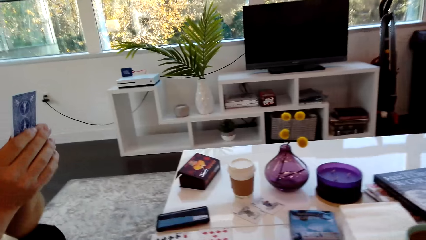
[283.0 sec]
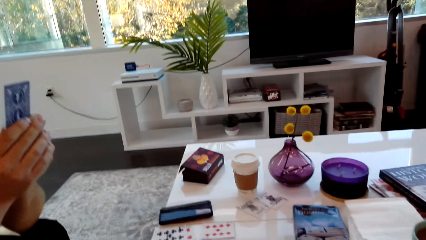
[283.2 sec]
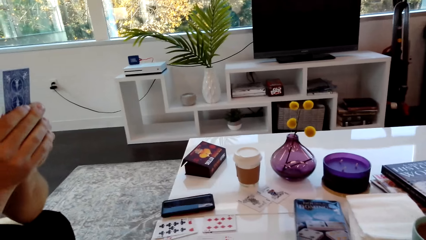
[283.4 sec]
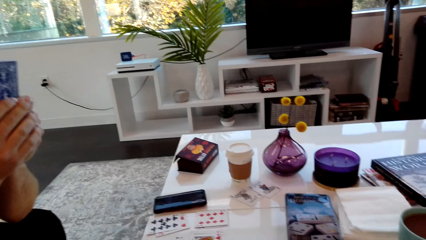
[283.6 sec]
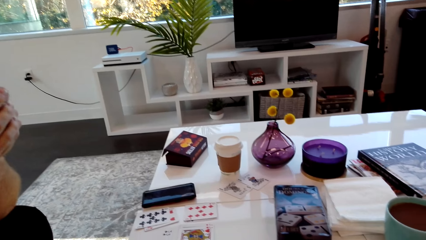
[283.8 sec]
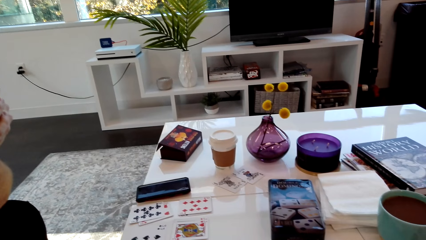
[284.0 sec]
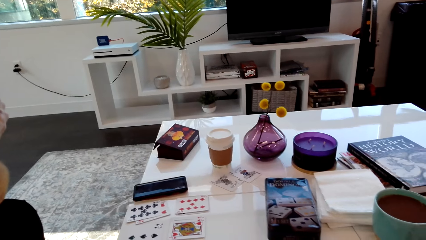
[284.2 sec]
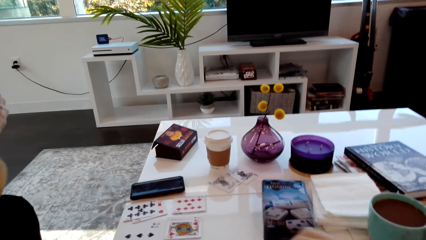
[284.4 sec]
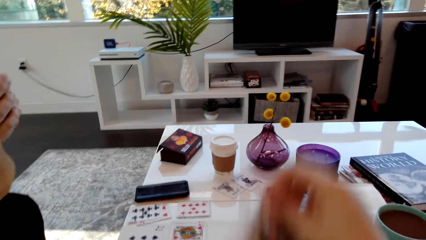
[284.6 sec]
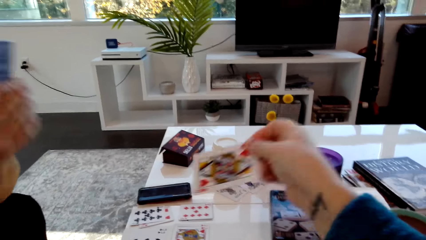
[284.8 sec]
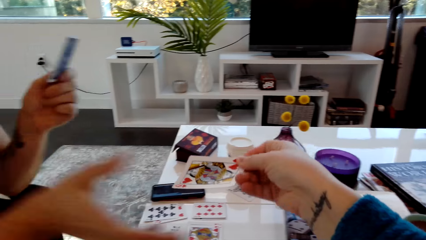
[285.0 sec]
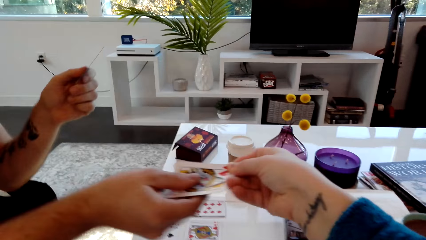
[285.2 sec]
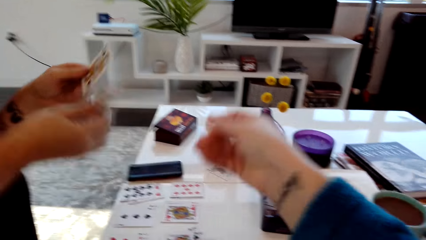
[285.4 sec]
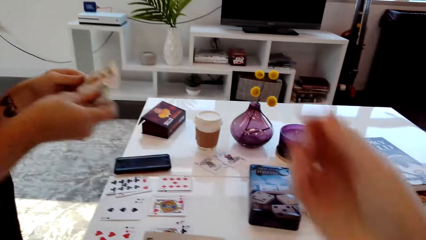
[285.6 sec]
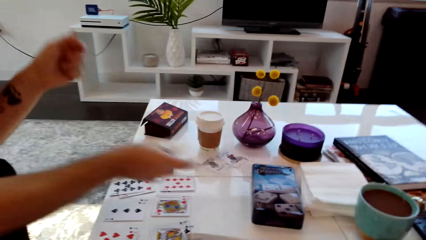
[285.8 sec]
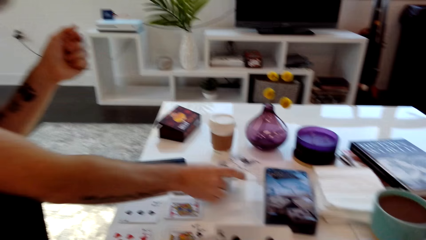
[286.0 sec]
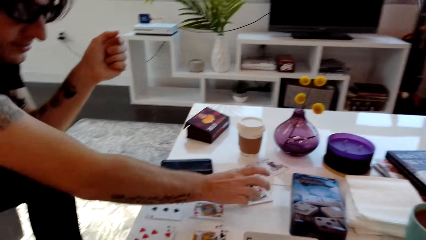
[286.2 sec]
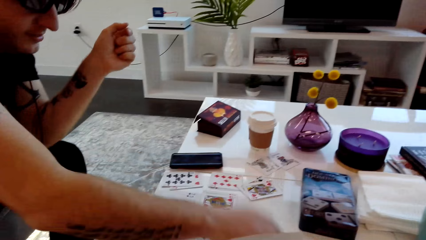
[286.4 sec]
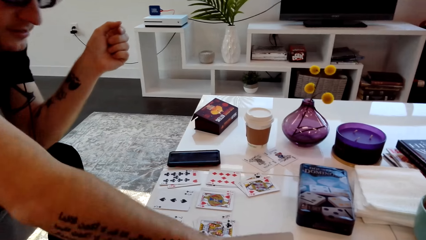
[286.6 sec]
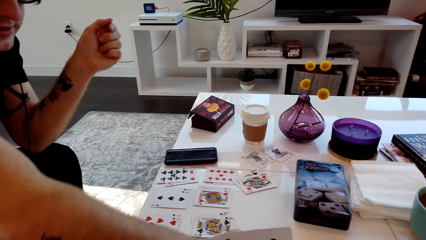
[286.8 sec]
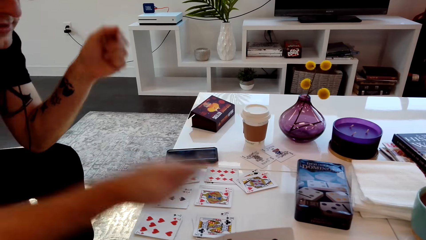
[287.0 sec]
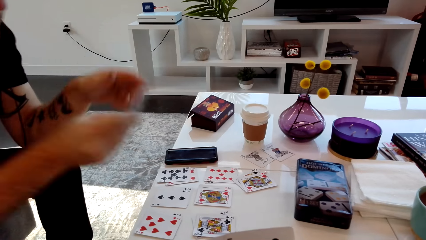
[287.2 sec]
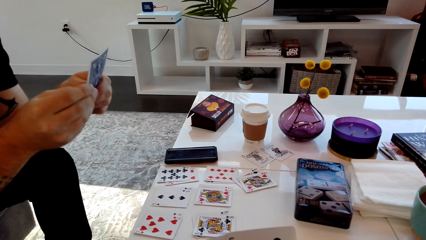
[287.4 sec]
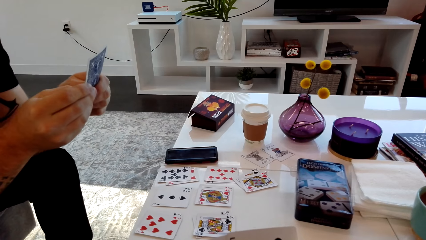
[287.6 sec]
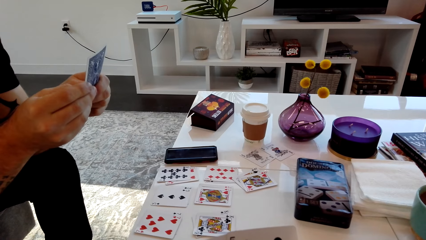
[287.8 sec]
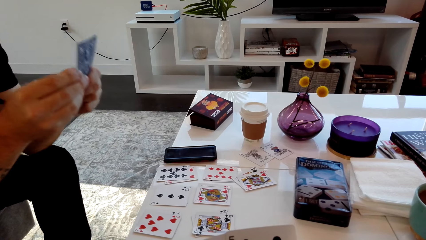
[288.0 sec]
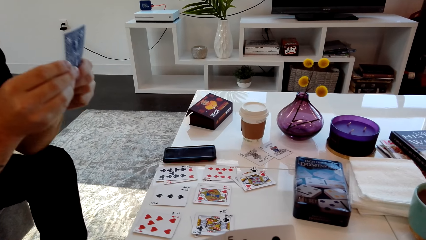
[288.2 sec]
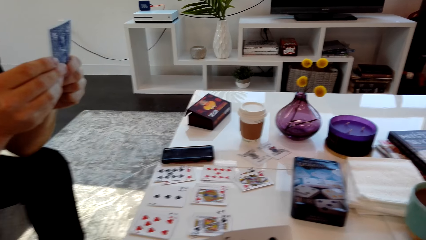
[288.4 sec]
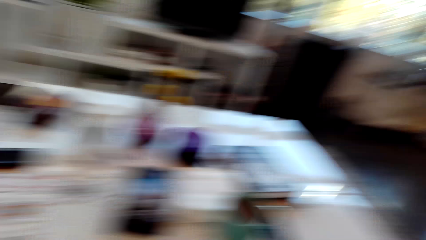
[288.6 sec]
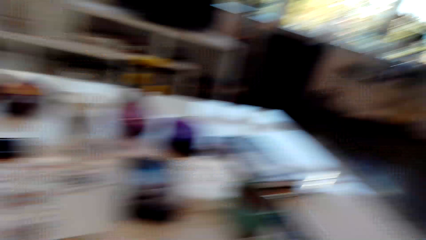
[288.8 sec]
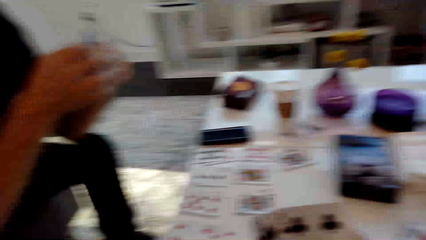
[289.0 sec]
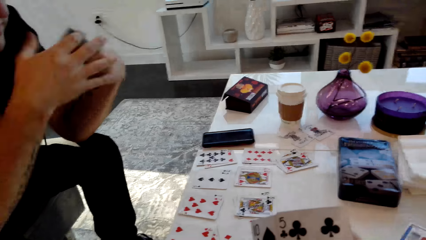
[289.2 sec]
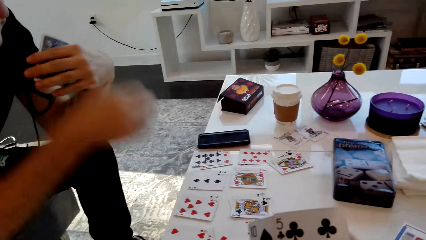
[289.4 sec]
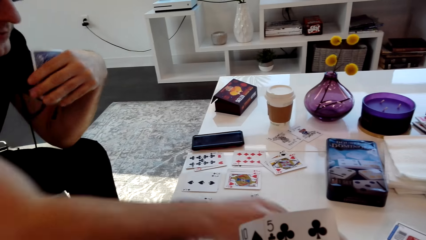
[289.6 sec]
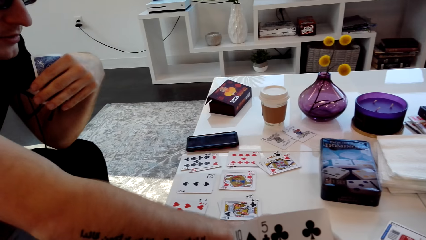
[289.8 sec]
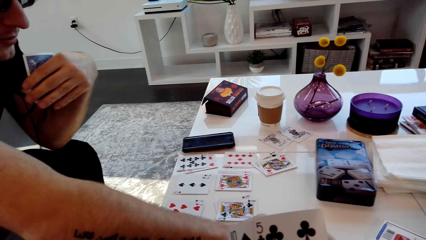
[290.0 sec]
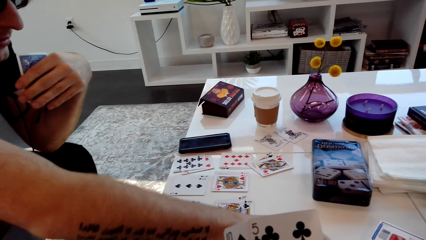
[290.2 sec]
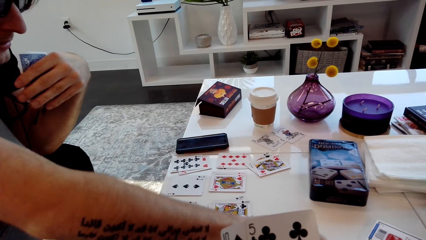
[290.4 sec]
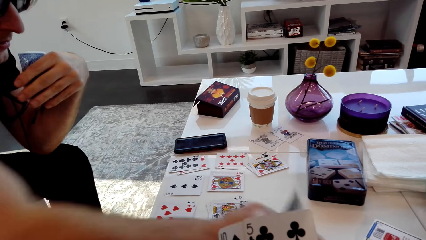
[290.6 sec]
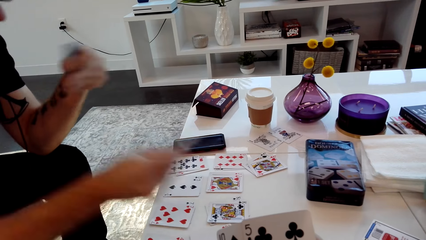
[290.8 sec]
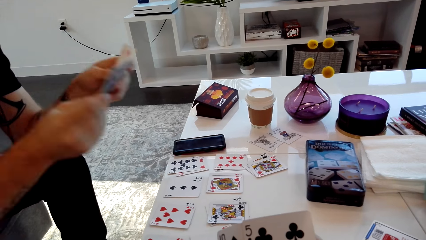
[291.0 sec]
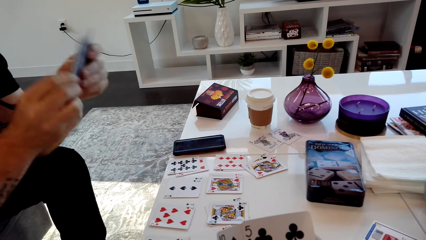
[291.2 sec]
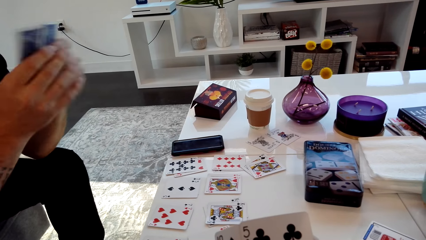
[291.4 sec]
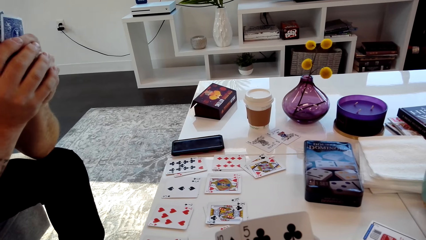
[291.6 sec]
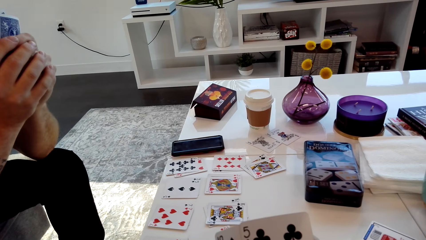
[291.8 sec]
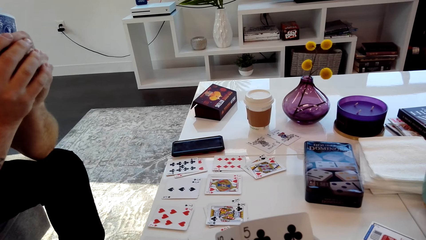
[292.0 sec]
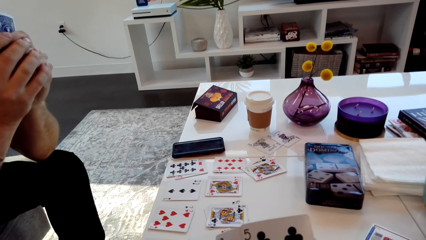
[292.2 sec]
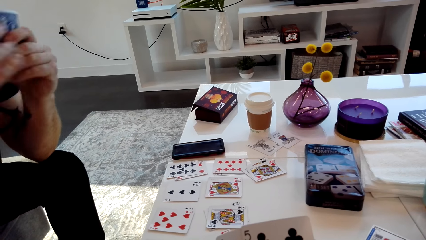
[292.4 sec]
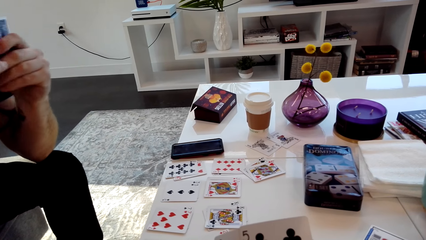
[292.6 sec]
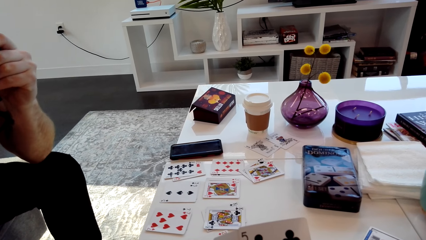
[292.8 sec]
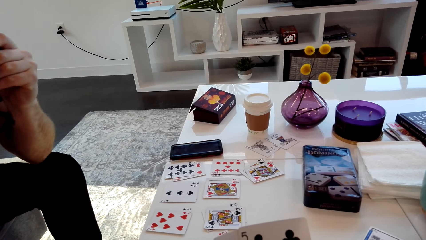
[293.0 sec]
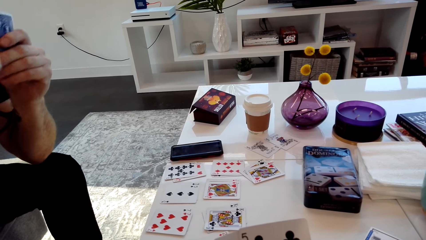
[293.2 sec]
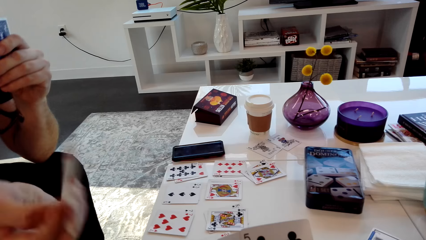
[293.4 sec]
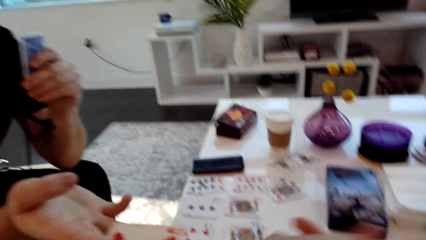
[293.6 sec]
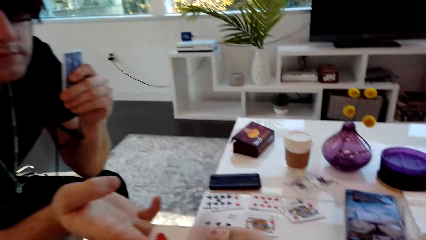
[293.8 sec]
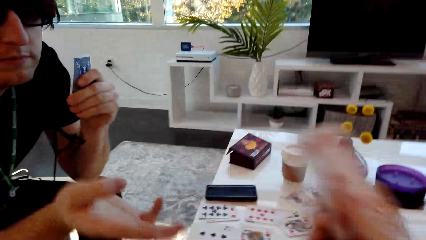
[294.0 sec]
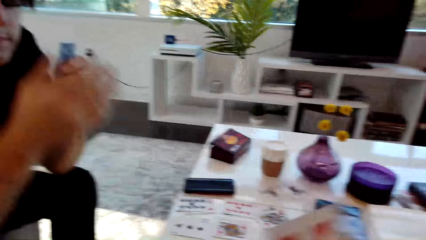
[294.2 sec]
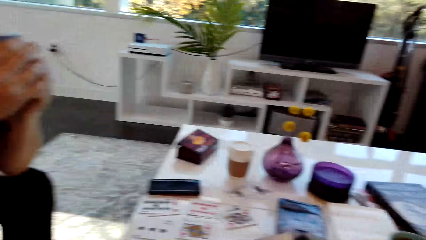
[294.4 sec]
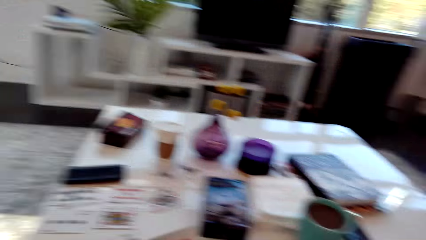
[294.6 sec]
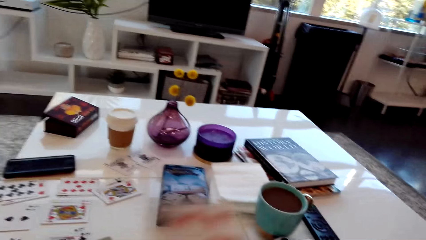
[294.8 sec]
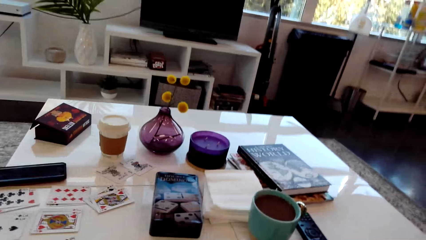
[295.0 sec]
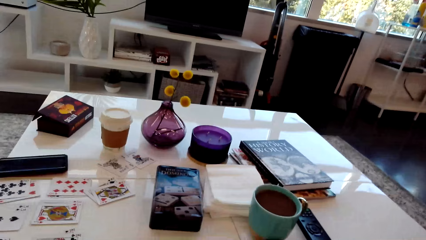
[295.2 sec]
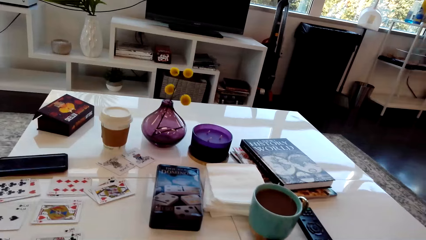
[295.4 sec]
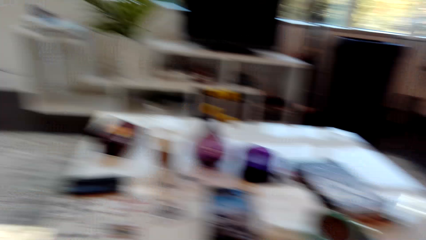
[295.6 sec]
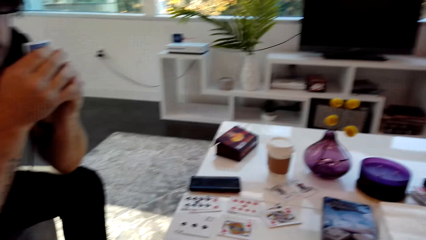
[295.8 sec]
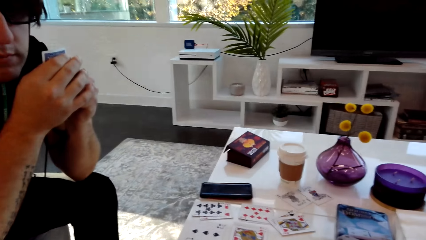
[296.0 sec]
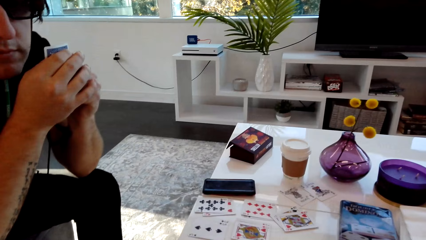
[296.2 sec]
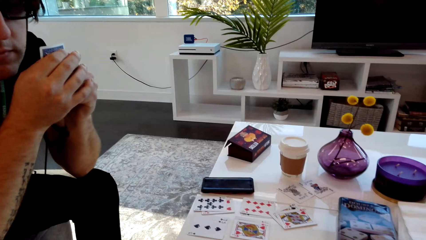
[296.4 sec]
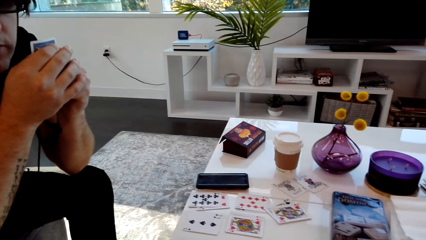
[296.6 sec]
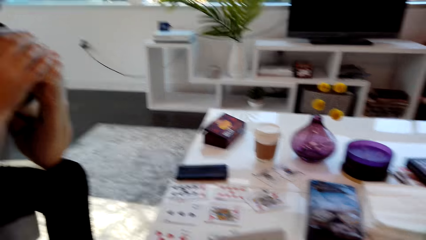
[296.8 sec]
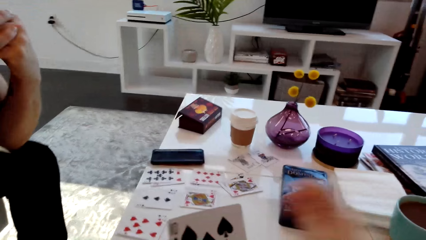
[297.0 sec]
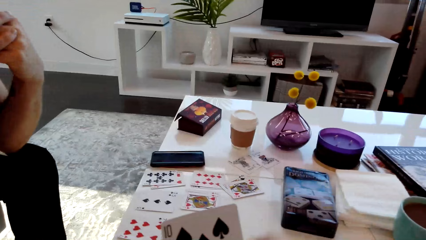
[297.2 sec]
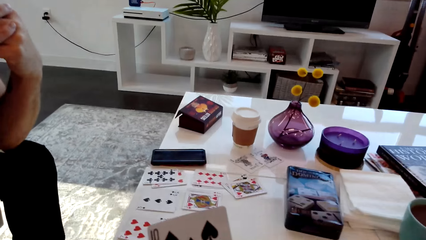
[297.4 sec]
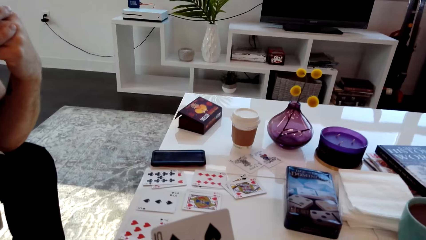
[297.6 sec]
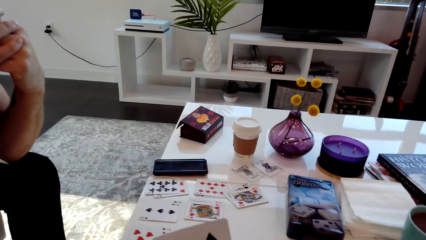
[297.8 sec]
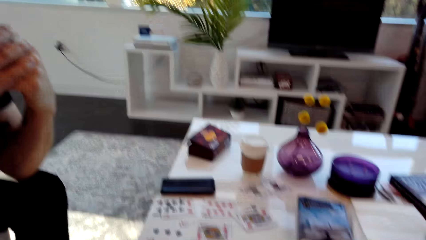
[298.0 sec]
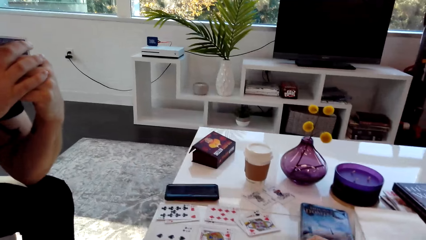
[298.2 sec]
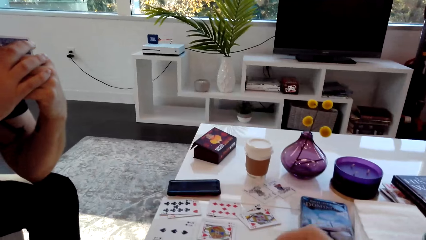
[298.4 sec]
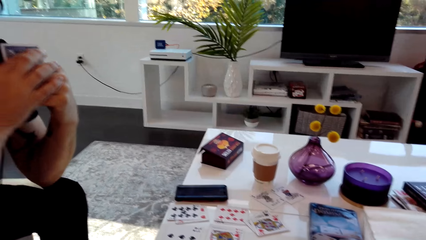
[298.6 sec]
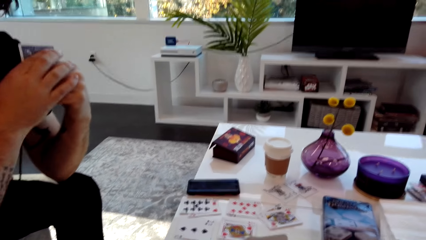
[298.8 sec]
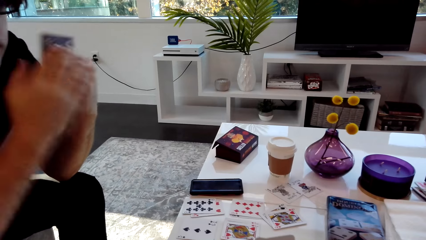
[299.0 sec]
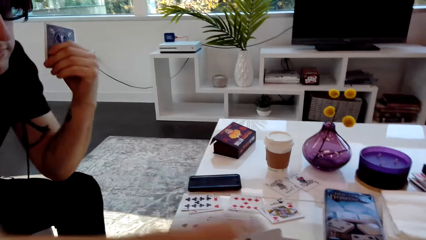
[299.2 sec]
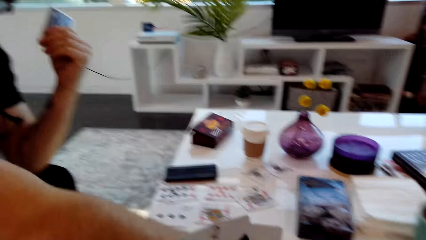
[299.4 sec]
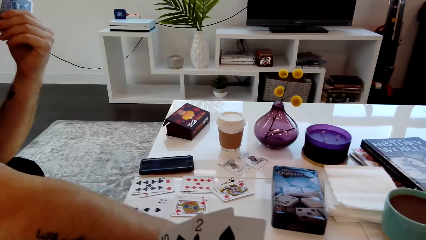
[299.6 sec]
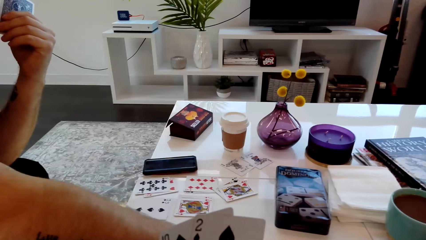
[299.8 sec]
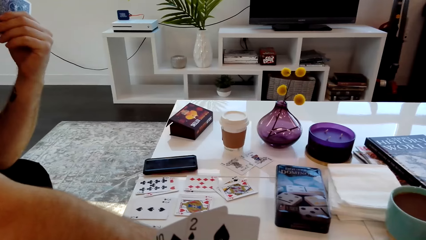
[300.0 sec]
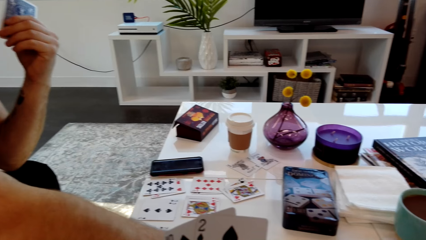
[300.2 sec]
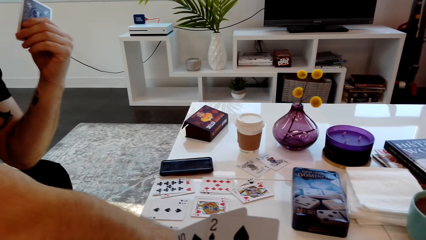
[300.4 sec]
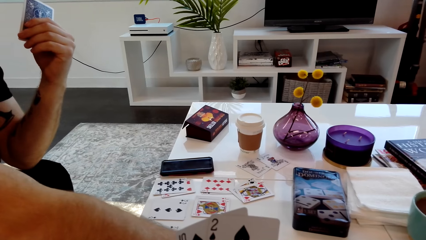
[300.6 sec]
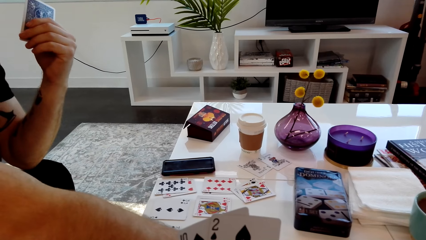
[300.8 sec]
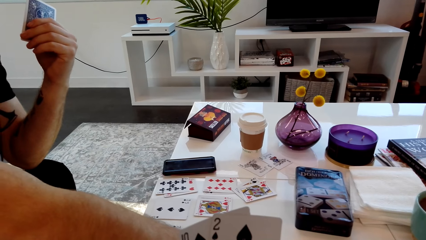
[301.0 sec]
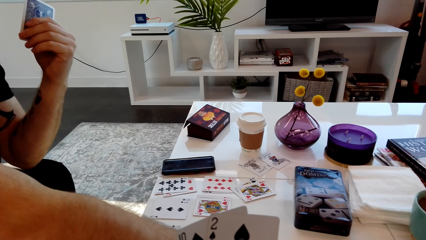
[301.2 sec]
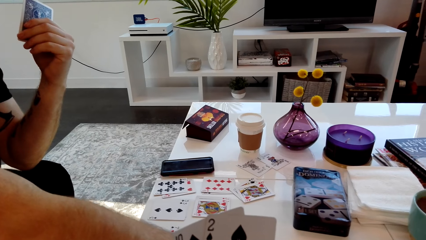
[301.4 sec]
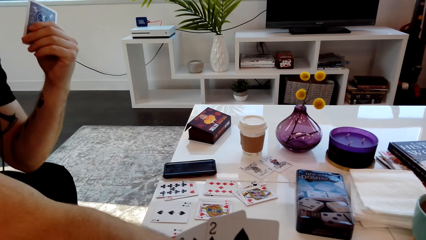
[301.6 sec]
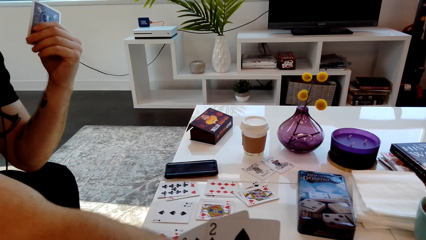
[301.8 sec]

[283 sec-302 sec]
The camera wearer speaks, picks a card, and gives a man the card. The man grabs the cards. The camera wearer grabs a card. The man drops the card on the table. The man picks a card from the table and speaks. The camera wearer speaks. The man picks a card from the table. The camera wearer speaks. The man grabs the cards. The camera wearer grabs a card and speaks. The man speaks. The man picks a card from the table.
